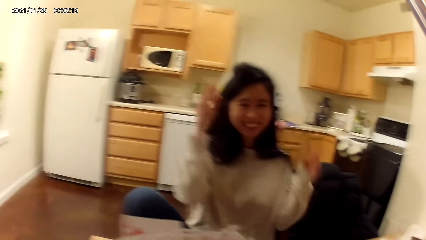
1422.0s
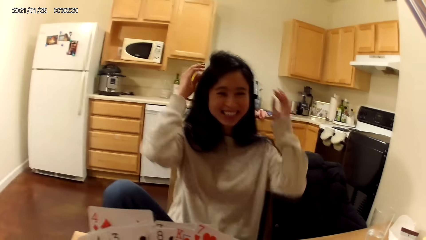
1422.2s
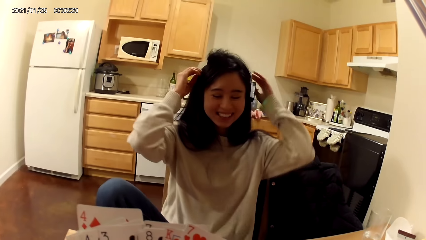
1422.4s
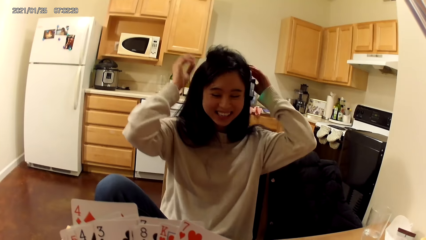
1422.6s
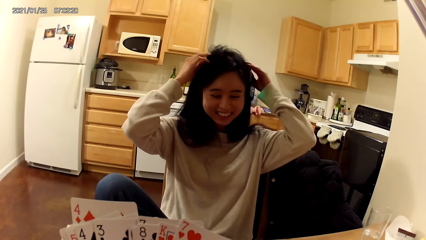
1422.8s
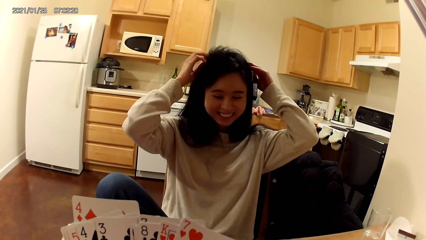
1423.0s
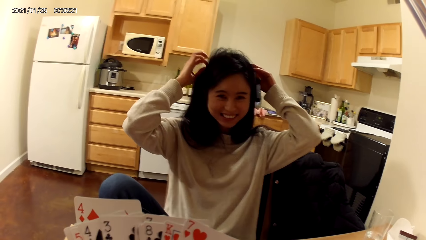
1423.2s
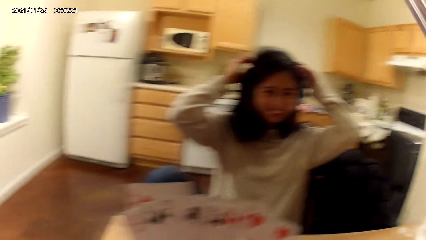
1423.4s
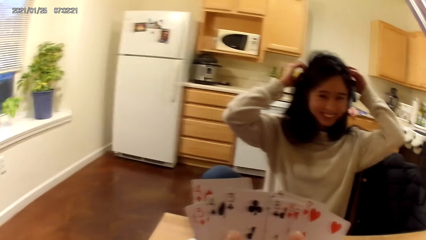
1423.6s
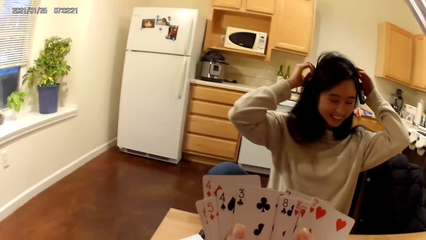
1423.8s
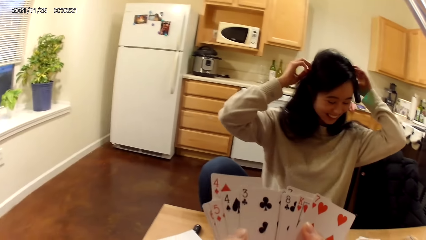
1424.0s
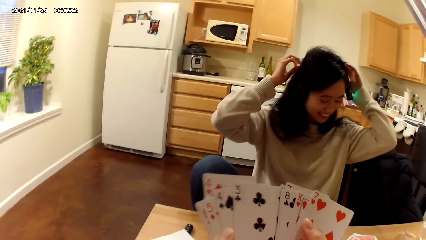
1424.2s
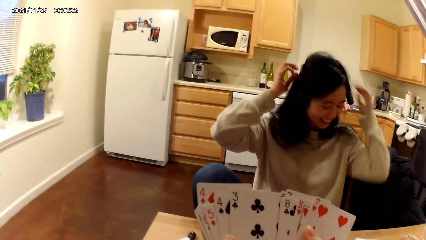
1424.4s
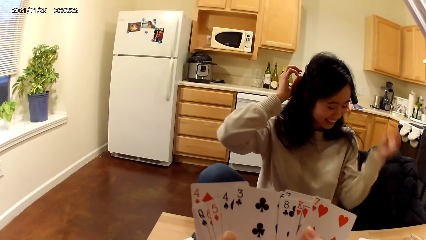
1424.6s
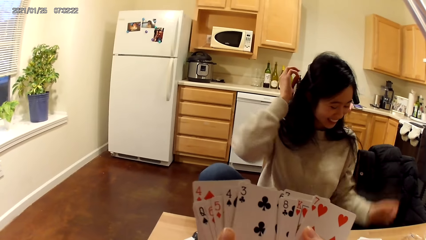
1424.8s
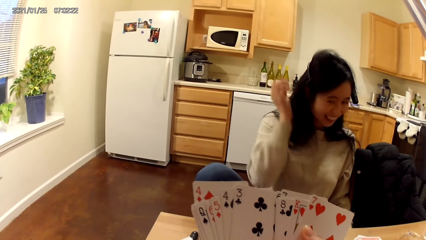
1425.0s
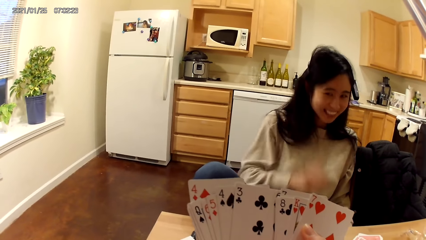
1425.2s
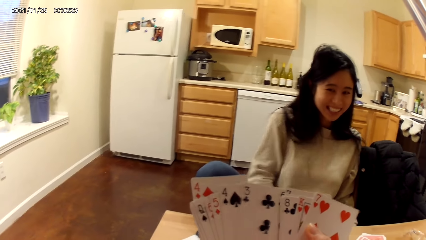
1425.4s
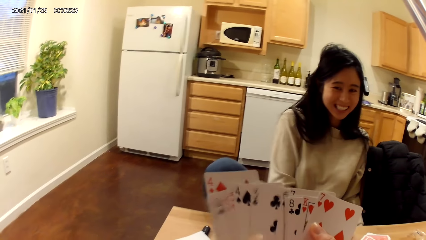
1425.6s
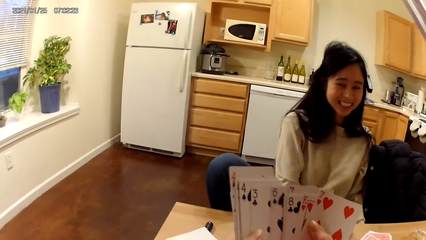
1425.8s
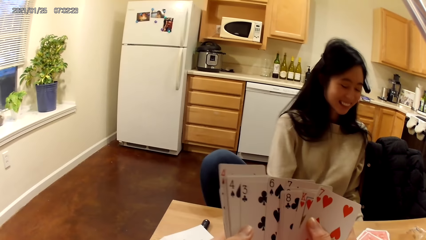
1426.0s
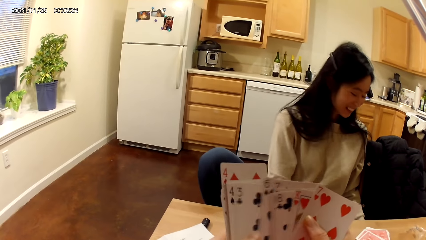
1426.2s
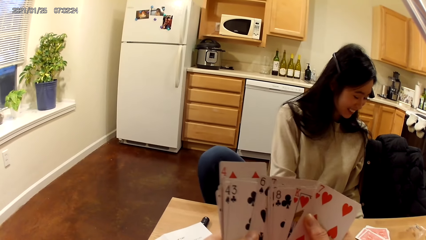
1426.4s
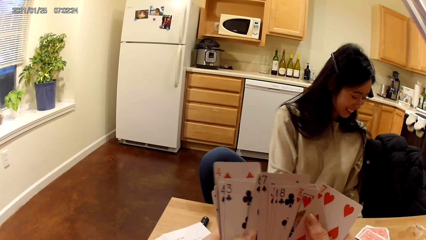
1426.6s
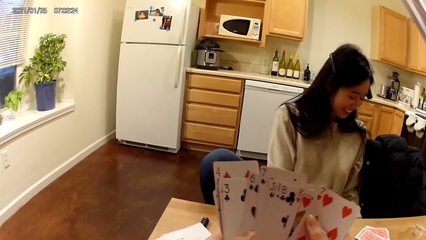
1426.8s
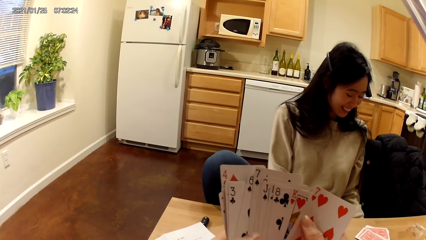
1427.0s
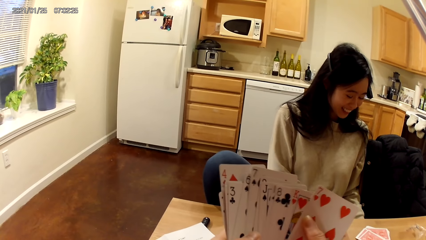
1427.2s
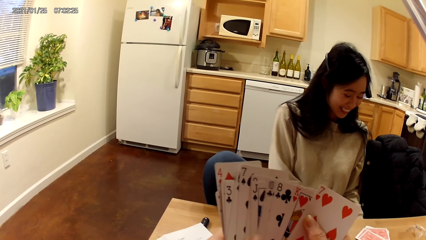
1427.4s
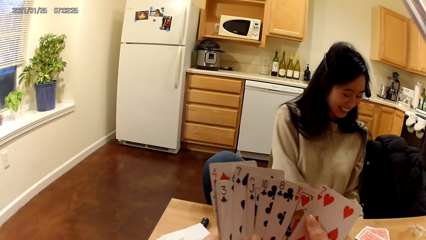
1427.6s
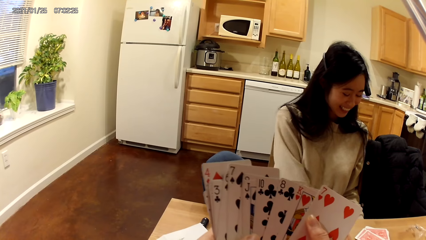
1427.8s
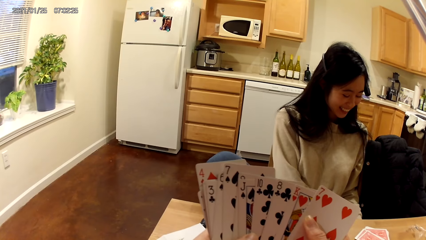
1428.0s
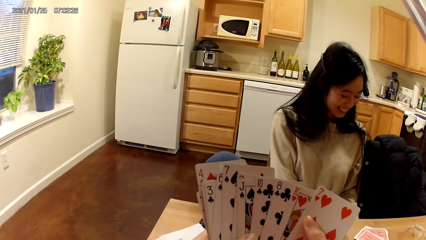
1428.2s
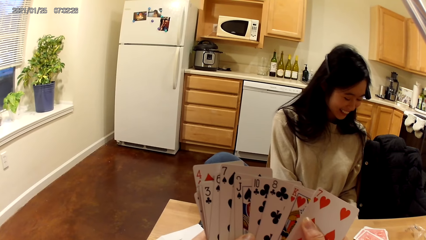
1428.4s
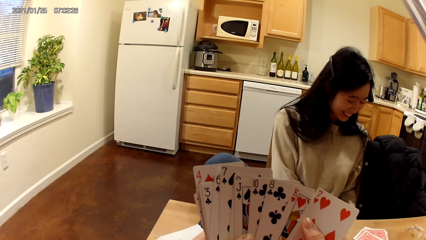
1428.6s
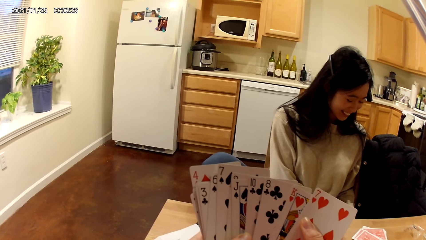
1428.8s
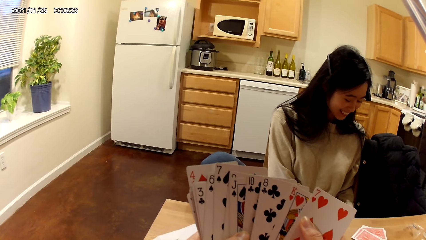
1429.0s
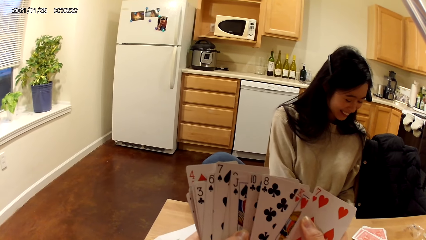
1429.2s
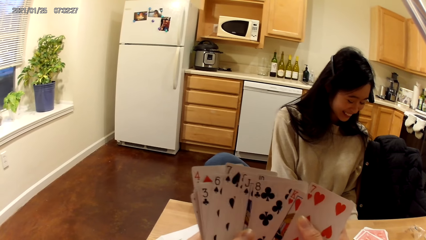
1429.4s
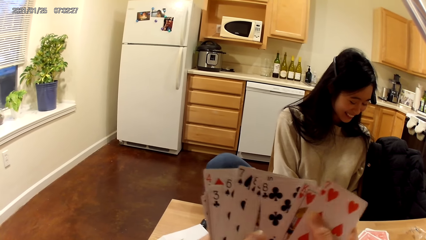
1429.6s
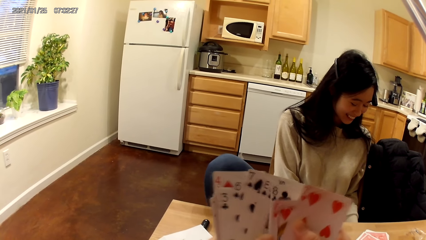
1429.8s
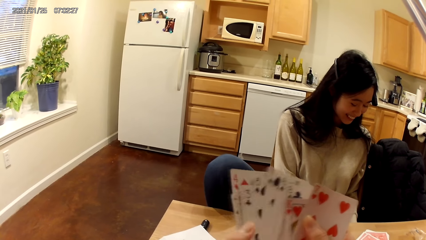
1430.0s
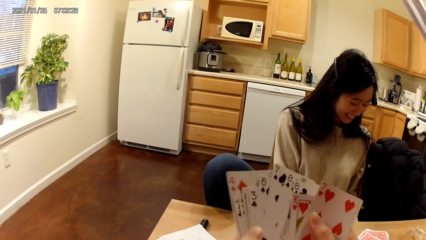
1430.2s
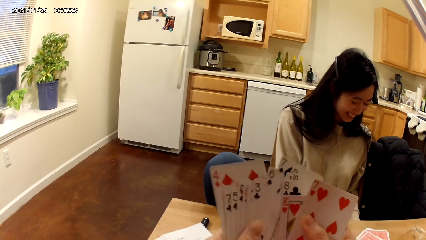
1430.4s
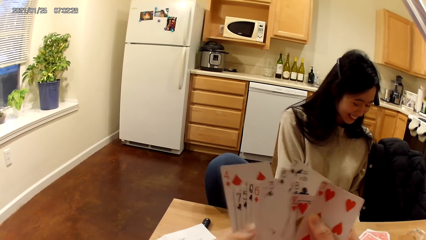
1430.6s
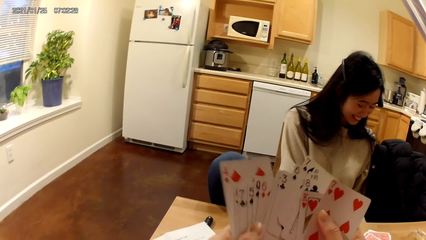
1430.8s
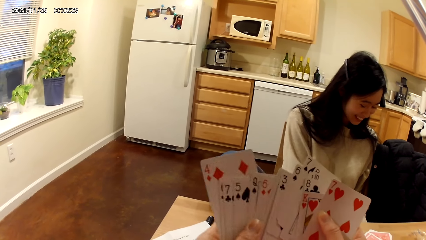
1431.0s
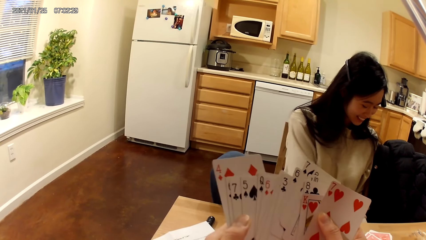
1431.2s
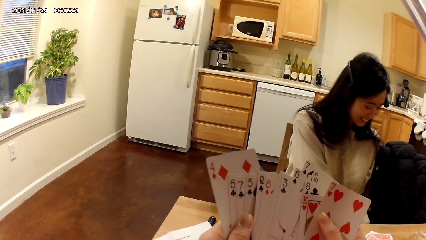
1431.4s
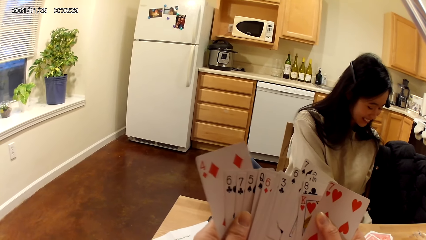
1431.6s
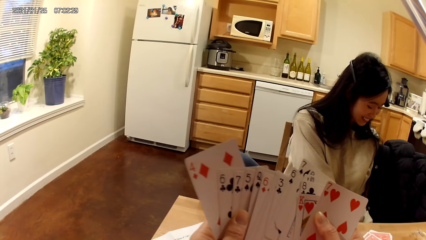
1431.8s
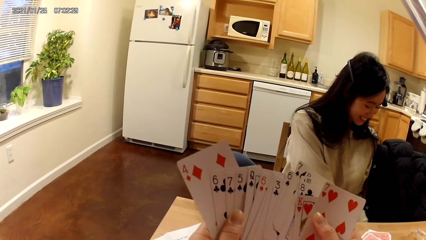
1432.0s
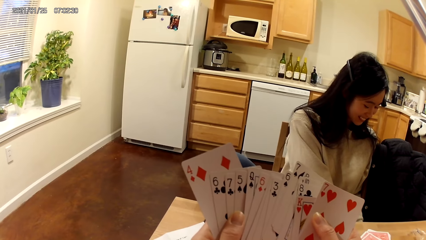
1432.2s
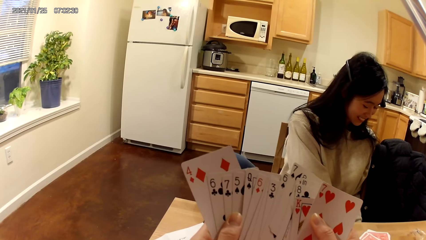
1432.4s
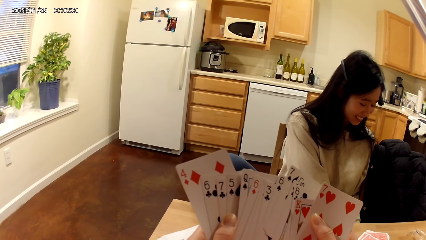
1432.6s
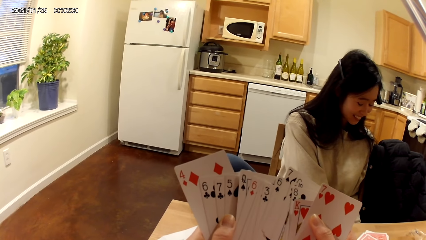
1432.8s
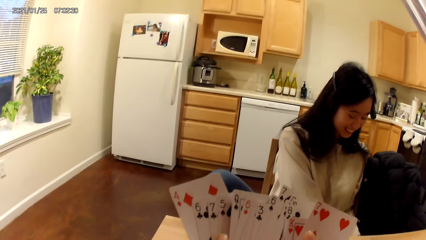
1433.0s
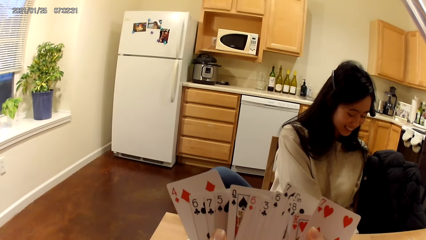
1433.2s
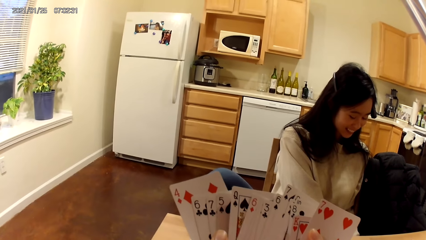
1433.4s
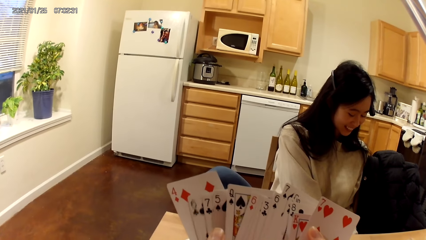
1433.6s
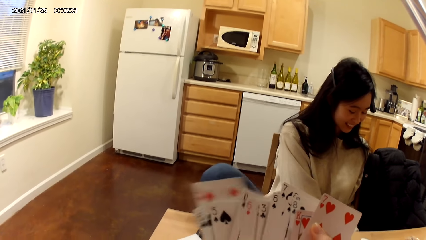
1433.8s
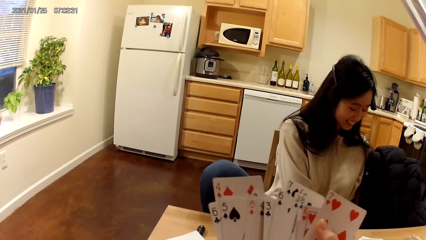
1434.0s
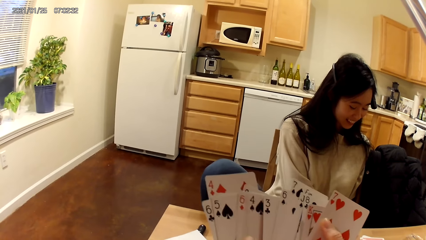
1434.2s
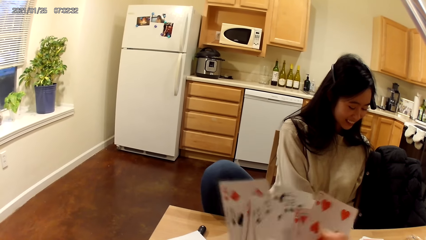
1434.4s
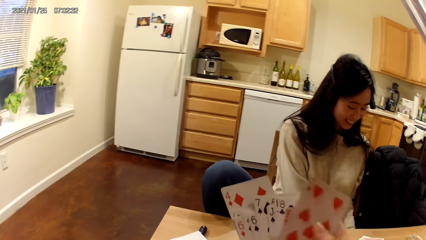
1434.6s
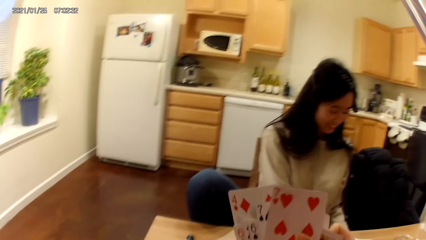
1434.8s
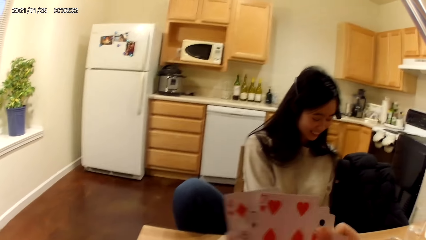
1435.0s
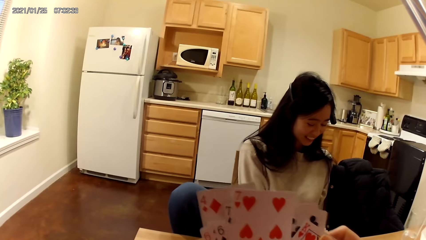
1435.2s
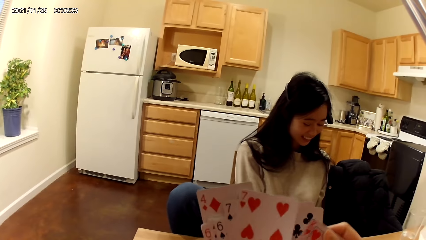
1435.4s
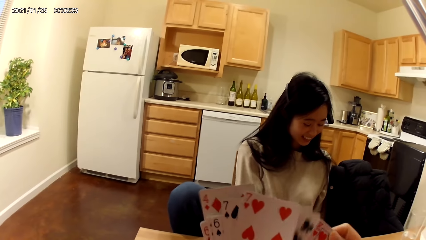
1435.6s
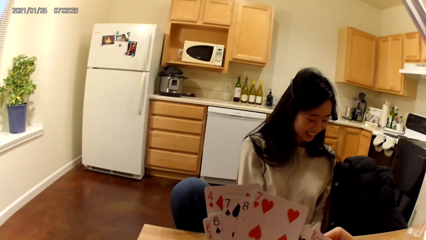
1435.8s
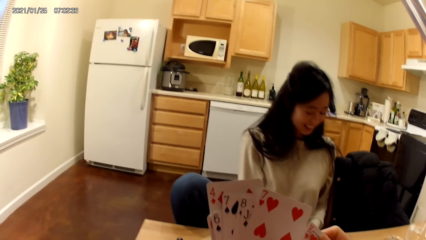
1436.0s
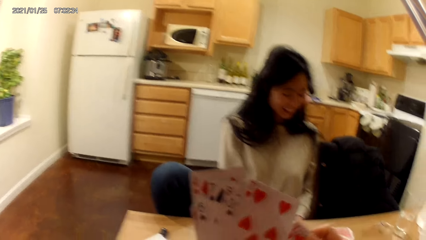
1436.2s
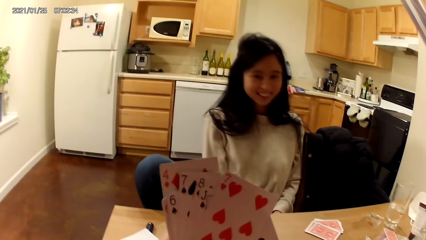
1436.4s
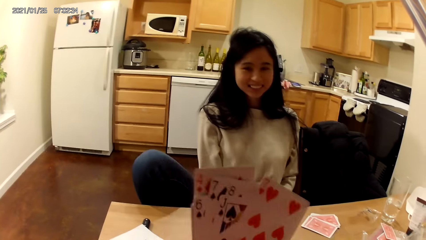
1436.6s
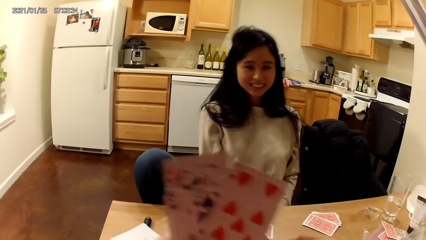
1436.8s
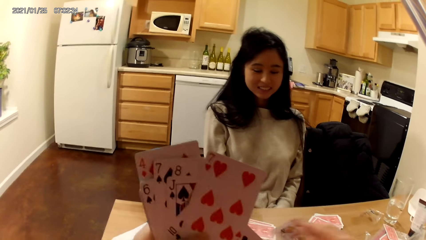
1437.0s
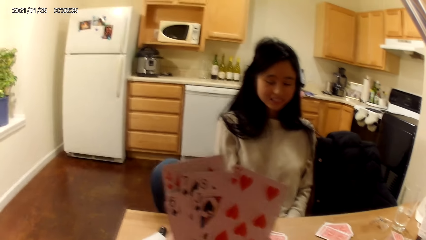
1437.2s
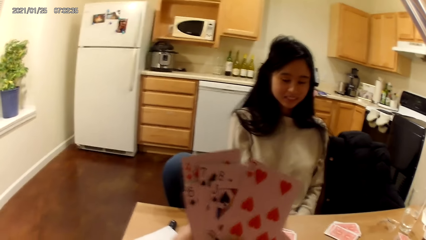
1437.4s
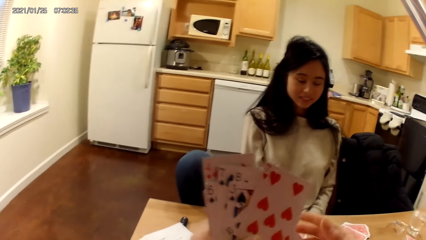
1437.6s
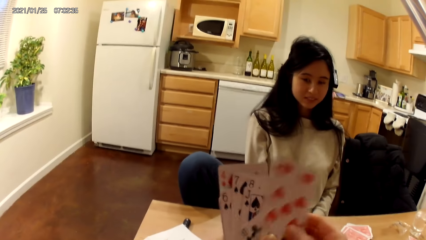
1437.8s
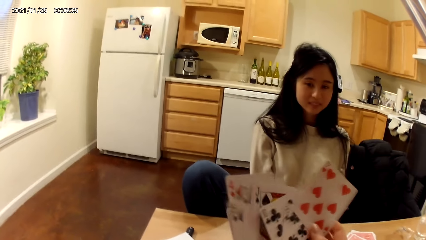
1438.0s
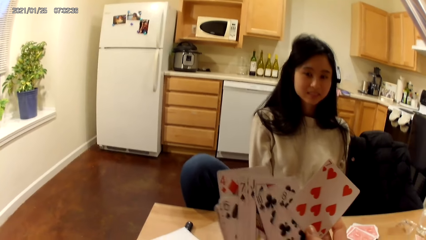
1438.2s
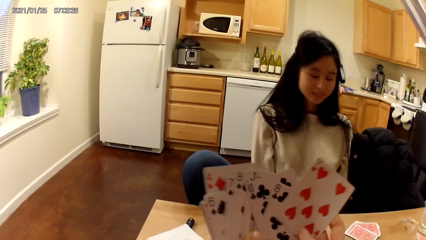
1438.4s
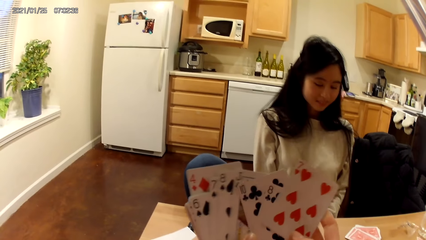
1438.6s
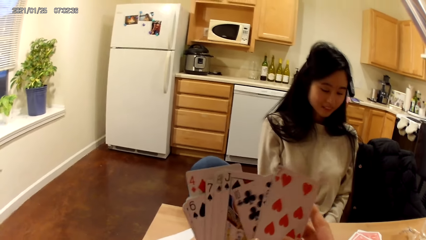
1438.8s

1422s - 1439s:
The camera wearer shuffles the cards in her hands. The woman adjusts her headset with her hands. The woman puts her hands on the hair. She lowers her hands. The camera wearer holds the cards with her hands.
